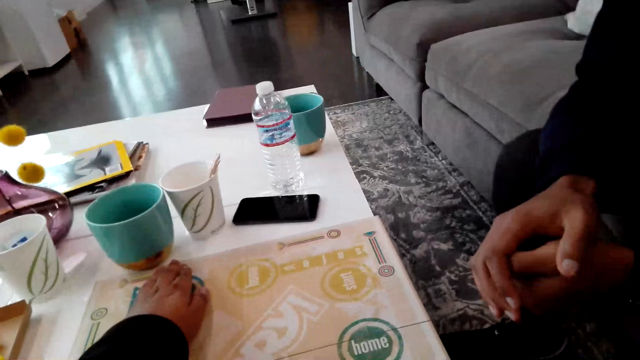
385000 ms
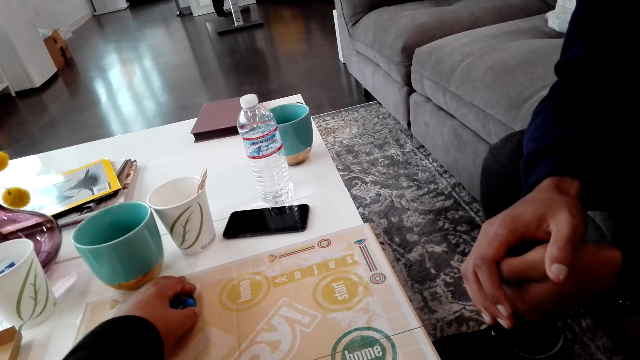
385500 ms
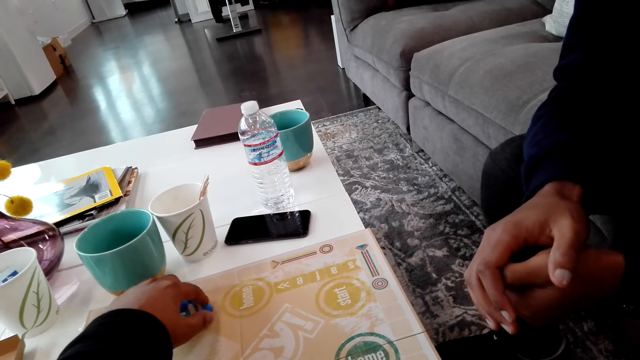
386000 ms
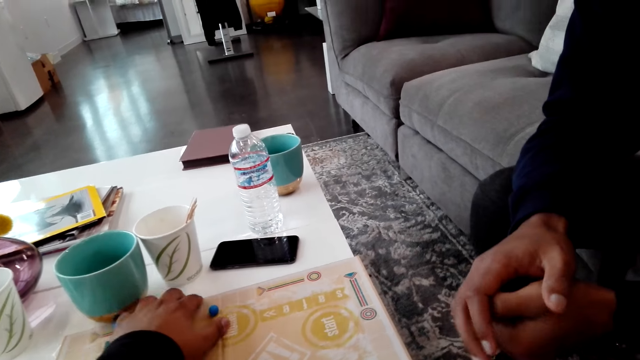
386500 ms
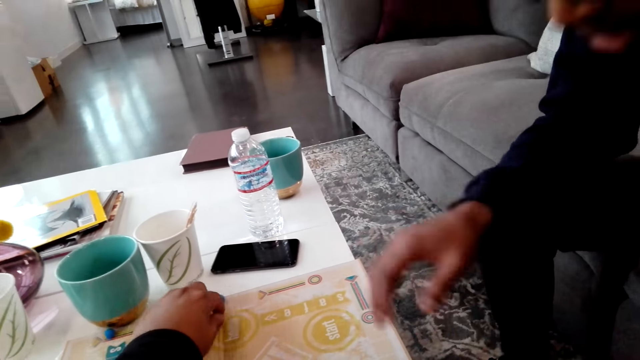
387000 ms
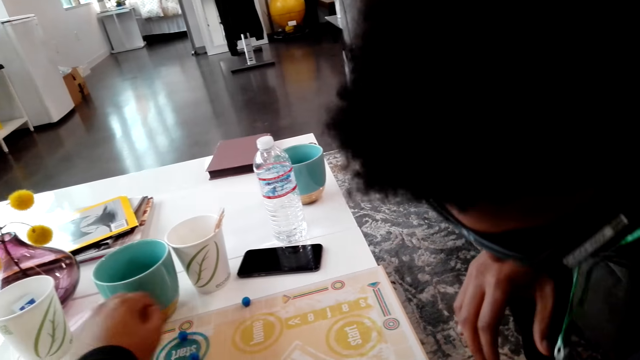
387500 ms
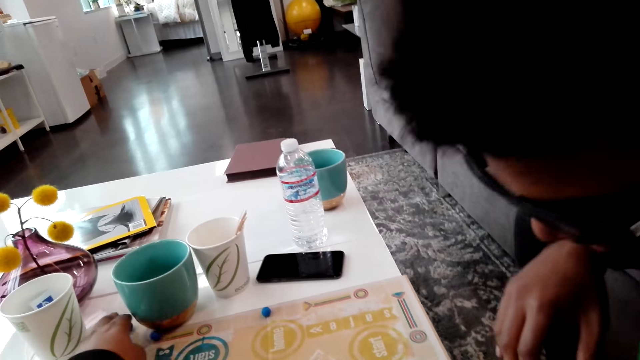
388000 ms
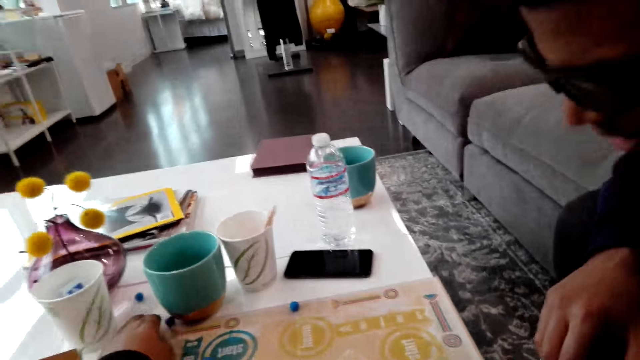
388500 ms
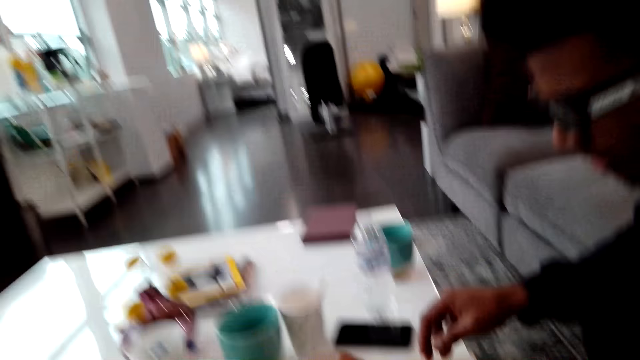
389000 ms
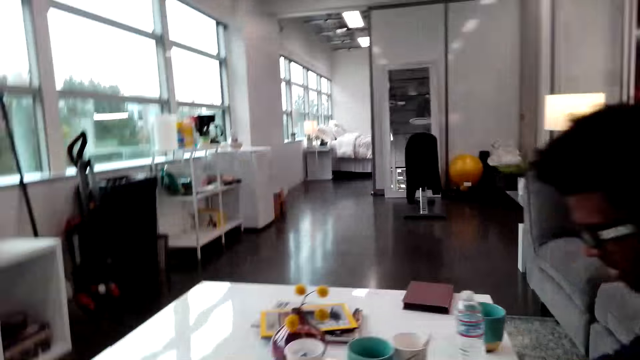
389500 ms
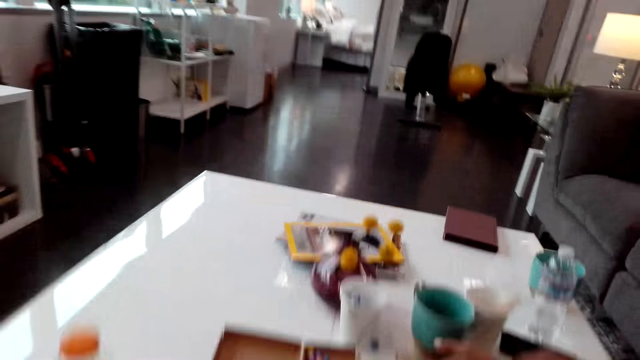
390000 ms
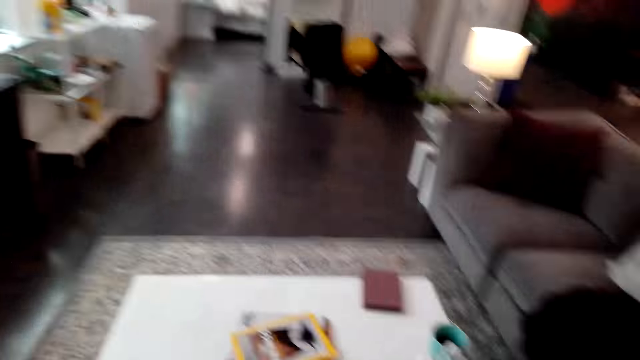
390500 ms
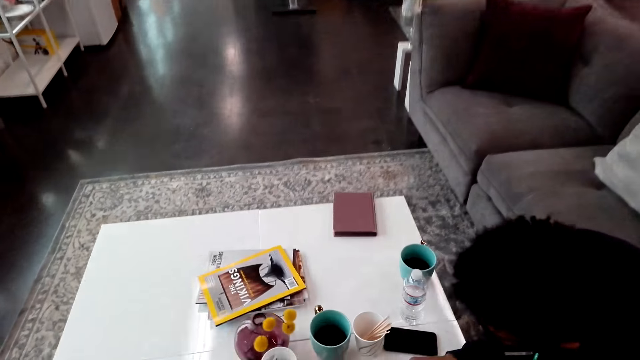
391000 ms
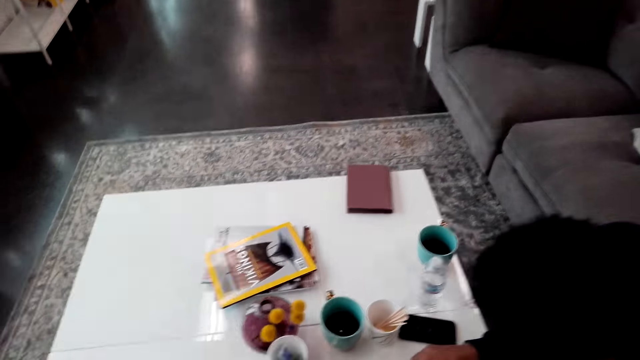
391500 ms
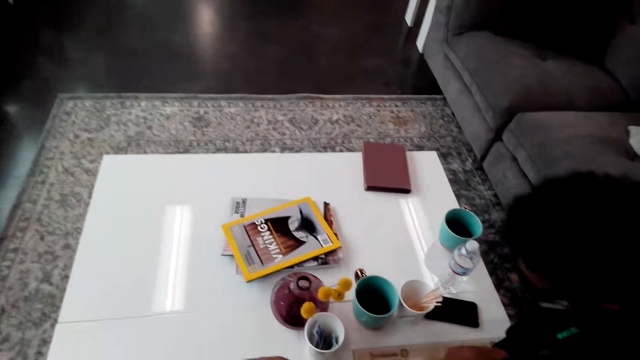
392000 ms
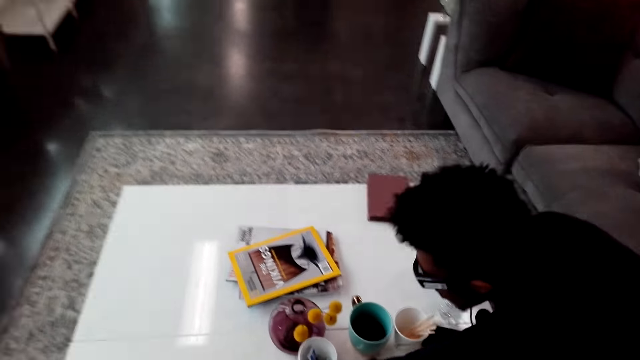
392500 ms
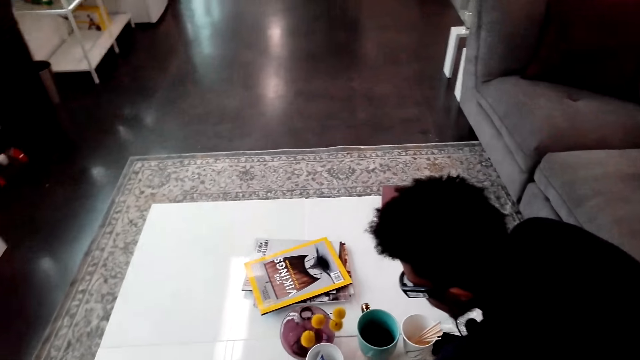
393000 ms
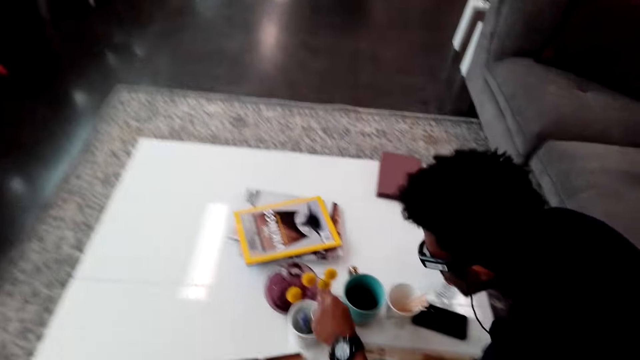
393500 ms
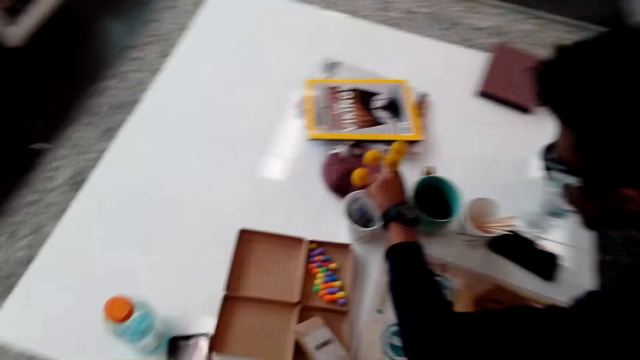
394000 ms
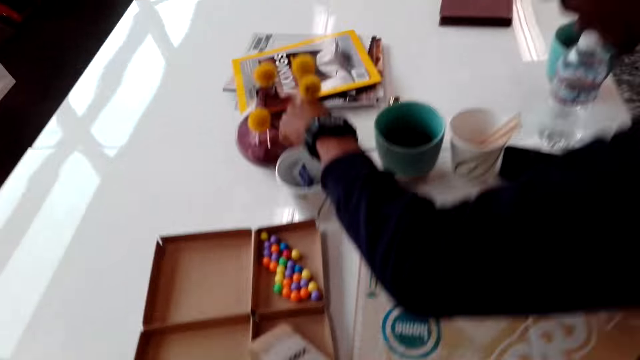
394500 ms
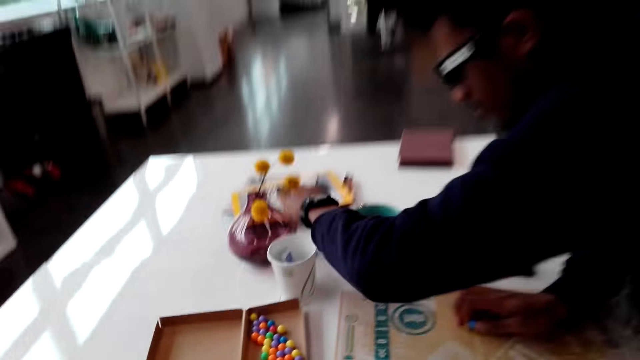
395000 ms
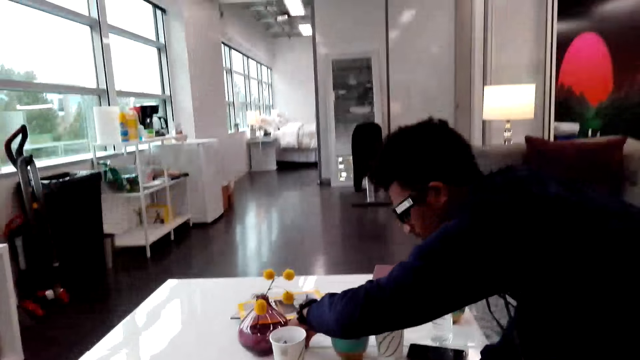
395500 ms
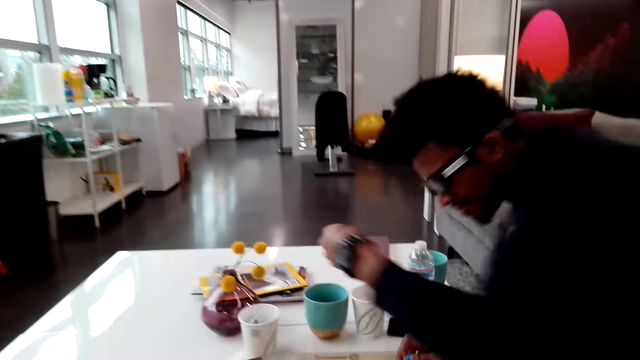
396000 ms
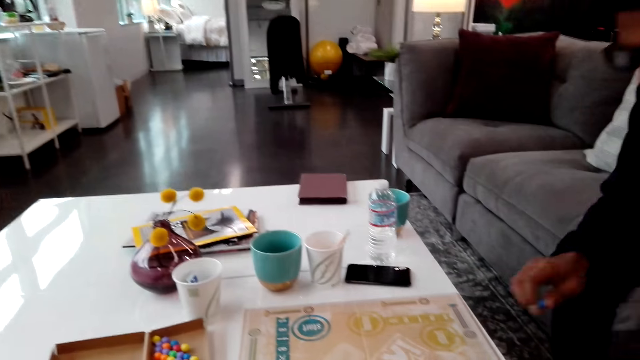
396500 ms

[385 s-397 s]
The camera wearer picks beads. They place balls on a board. They look around. A man moves. The man picks balls on the floor.

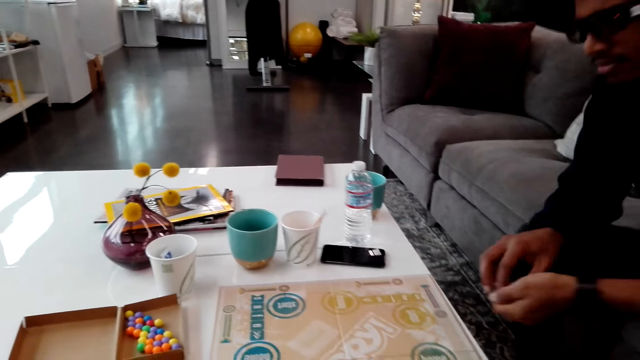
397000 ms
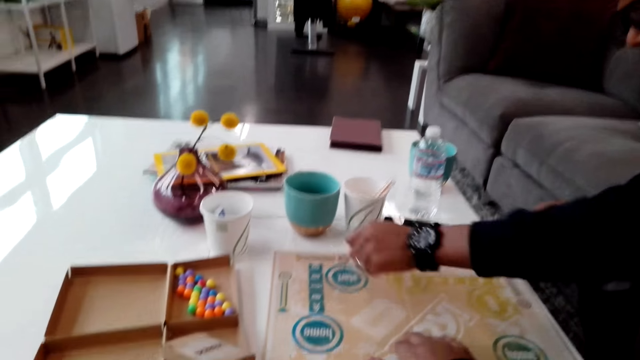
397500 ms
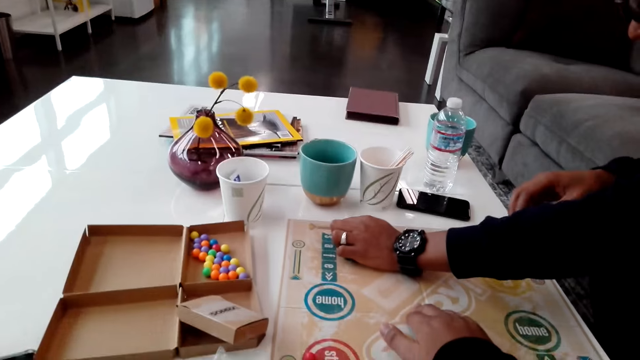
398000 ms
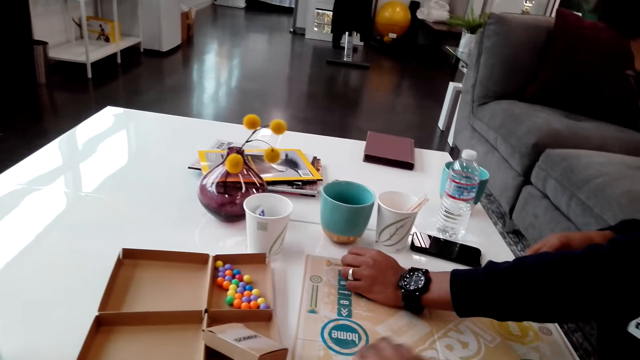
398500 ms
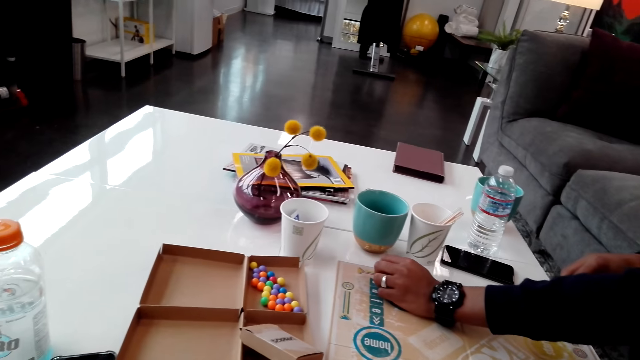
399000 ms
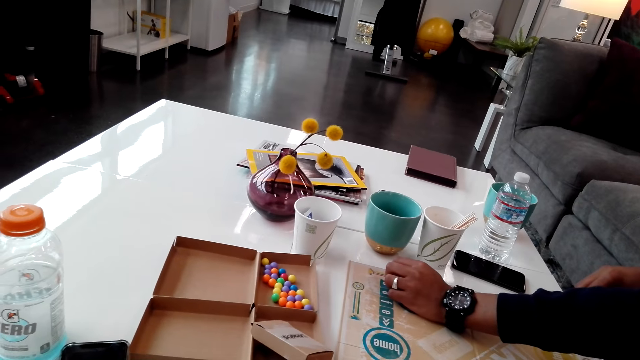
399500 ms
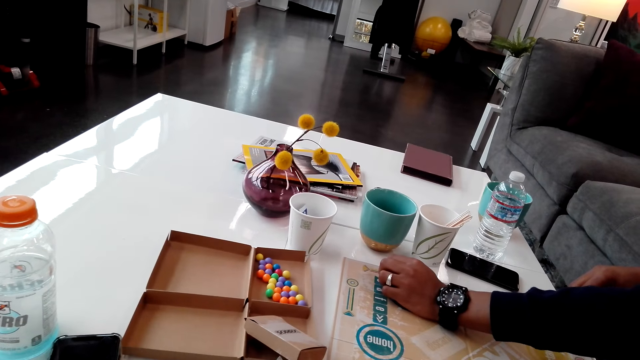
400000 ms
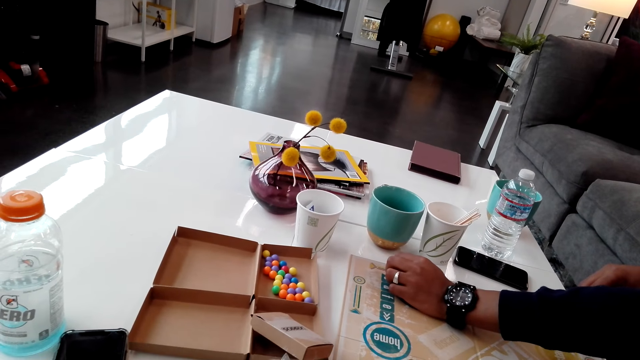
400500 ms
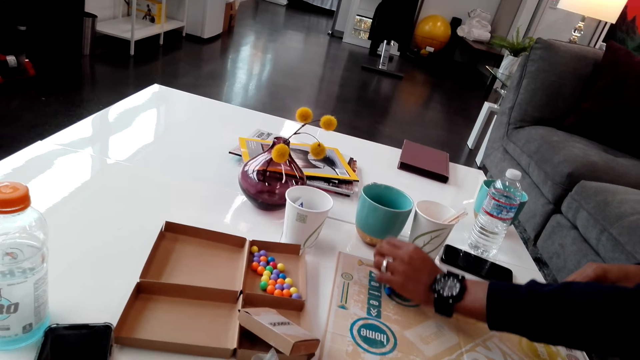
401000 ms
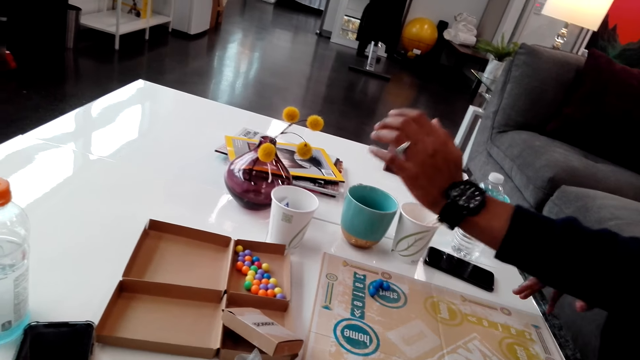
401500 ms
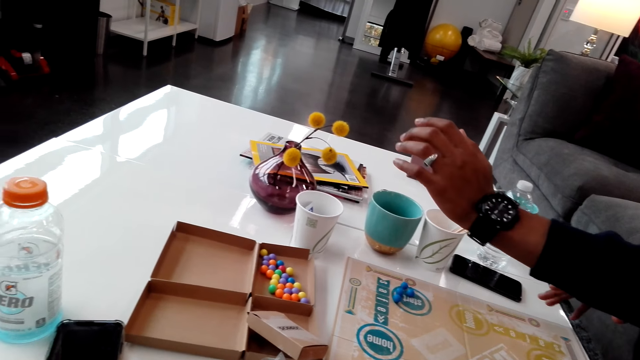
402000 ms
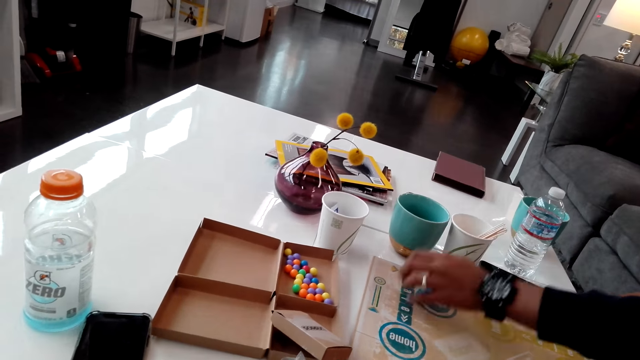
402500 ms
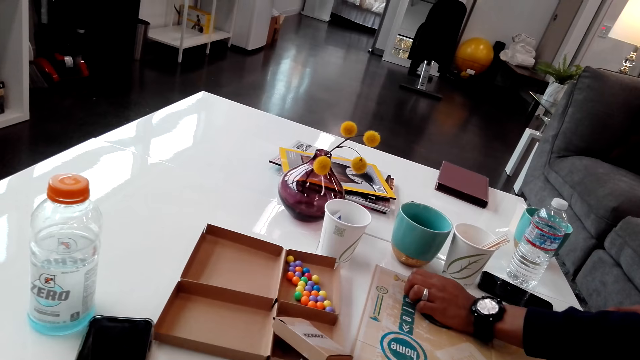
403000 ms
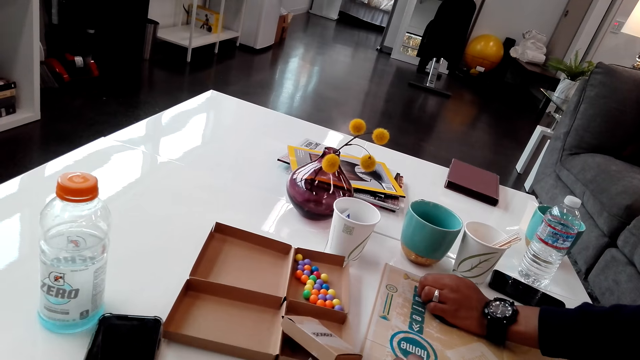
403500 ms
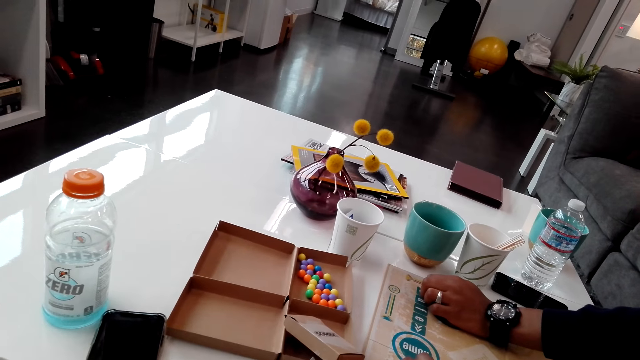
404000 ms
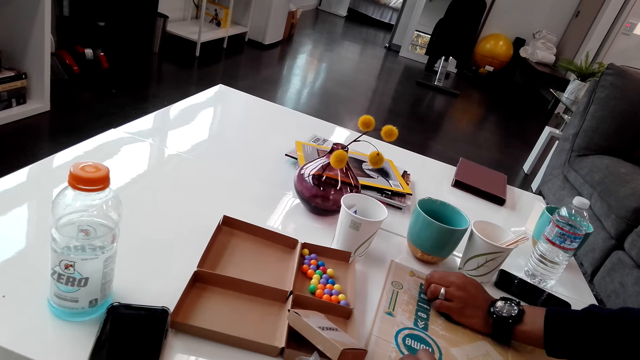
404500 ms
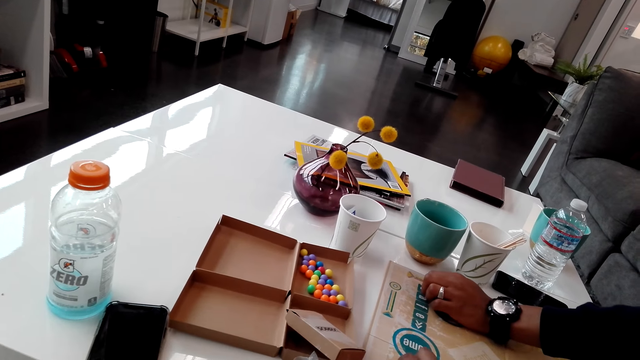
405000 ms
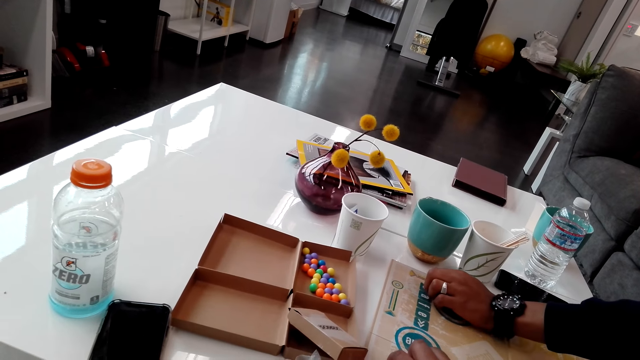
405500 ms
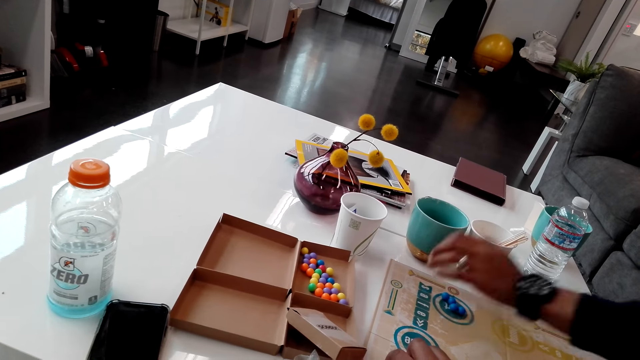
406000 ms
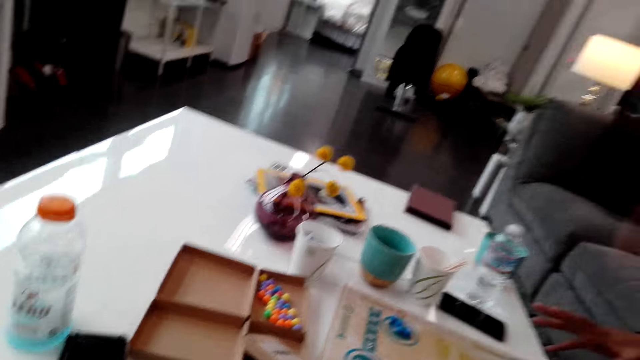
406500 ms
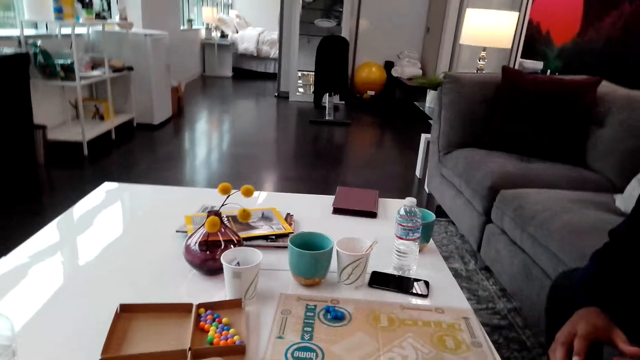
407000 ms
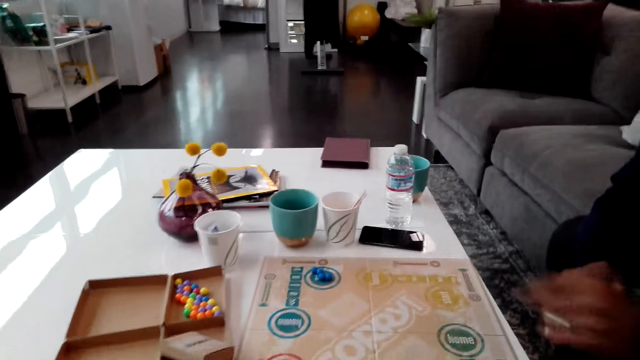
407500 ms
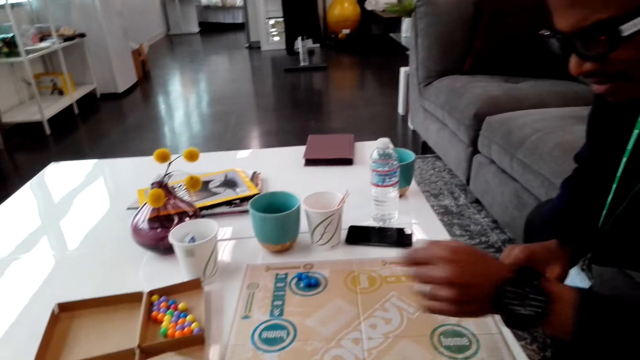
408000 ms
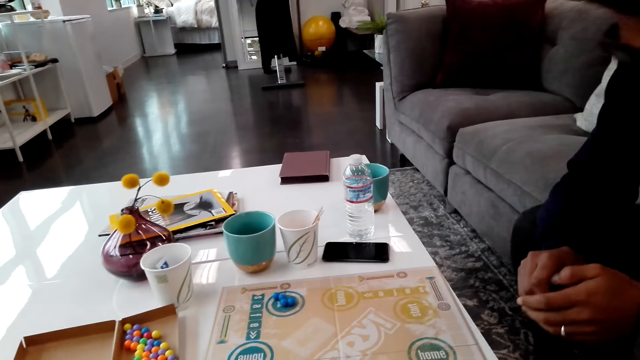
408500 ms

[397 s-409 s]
A man puts beads on the board. He lifts a hand and holds the beads. He lifts a hand. The camera wearer looks at the board. The man moves a hand. The camera wearer looks at the board.
